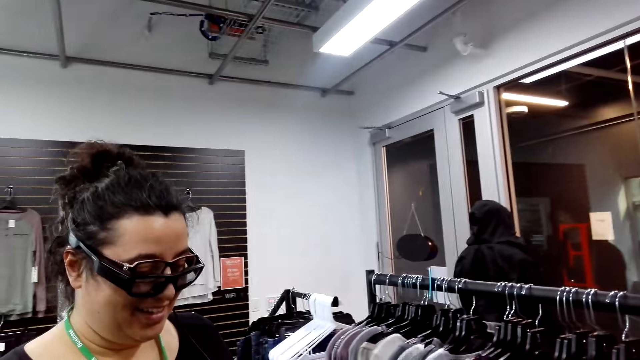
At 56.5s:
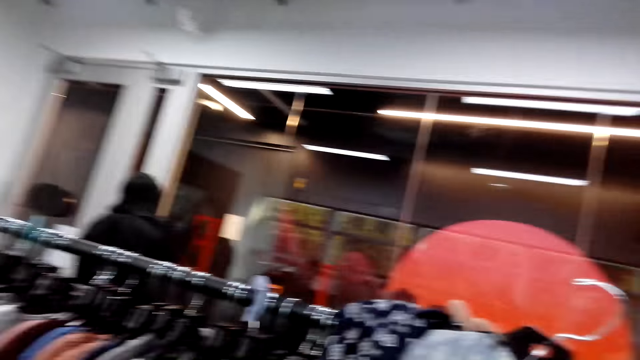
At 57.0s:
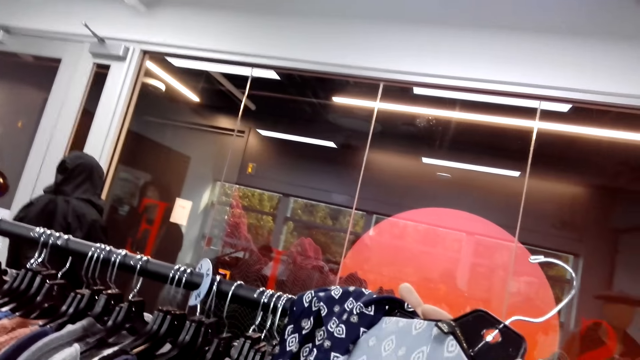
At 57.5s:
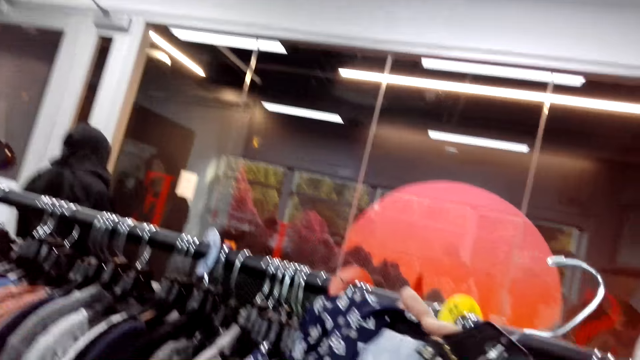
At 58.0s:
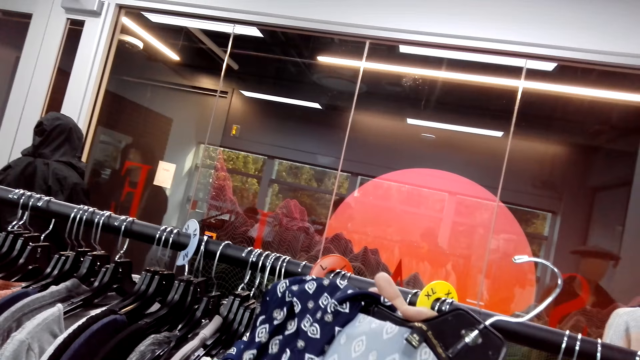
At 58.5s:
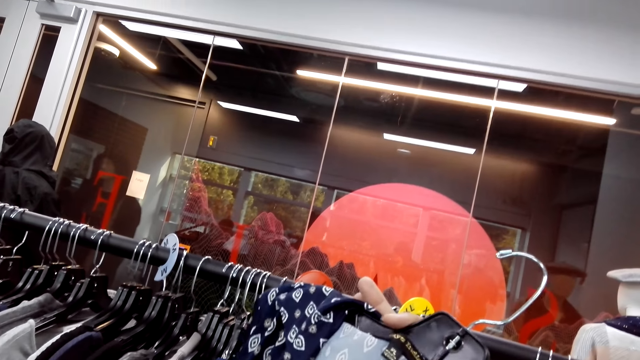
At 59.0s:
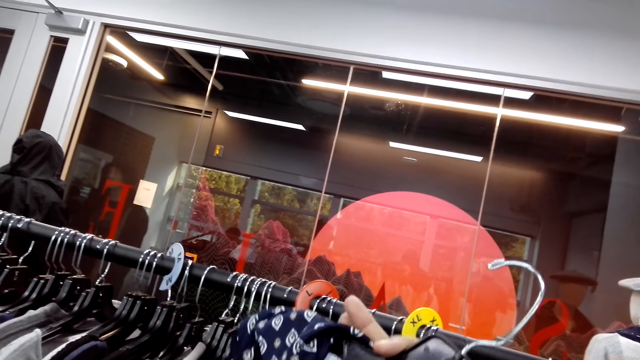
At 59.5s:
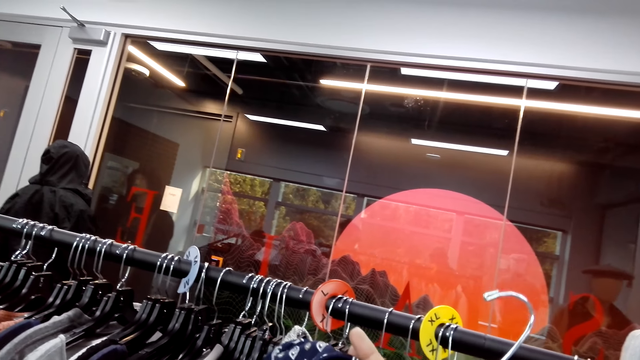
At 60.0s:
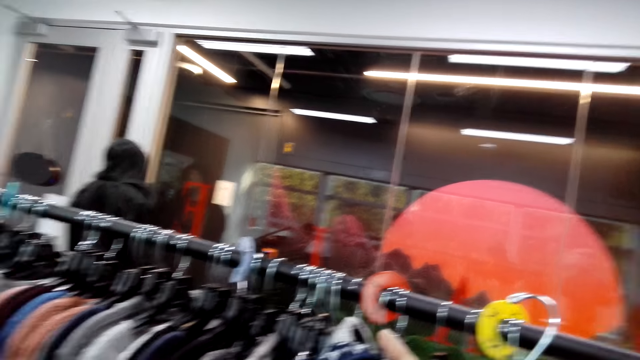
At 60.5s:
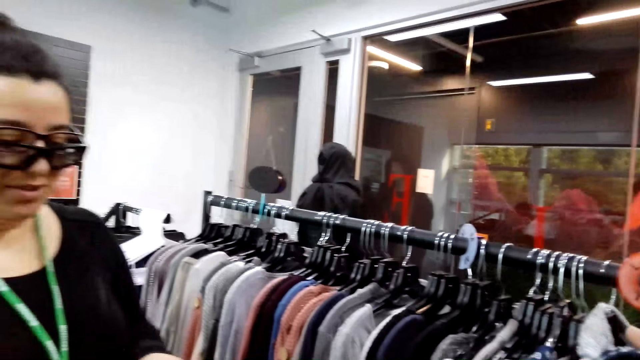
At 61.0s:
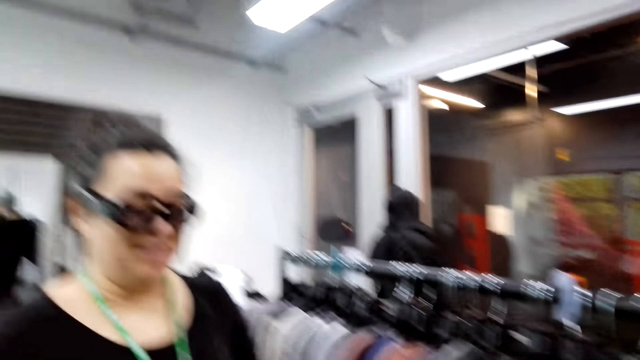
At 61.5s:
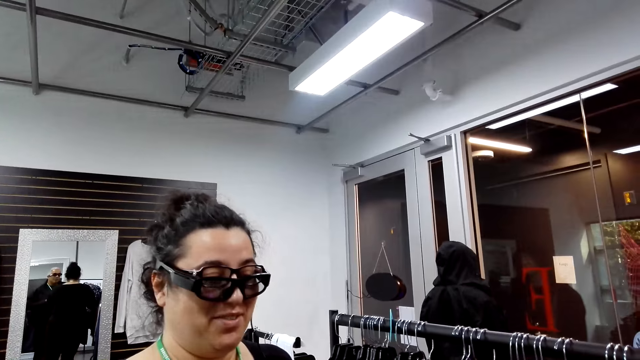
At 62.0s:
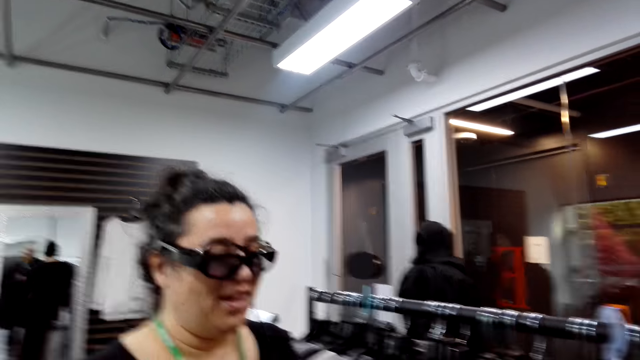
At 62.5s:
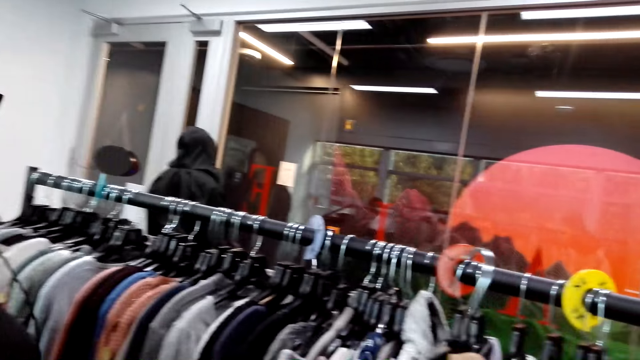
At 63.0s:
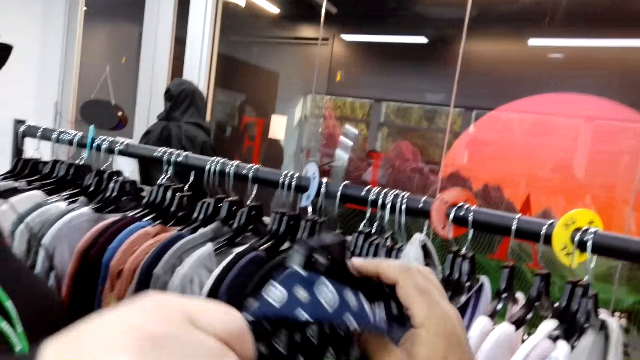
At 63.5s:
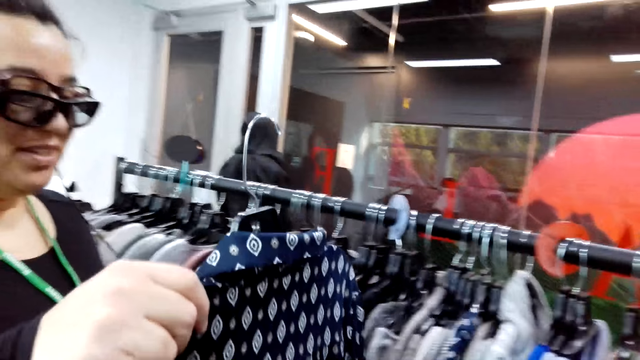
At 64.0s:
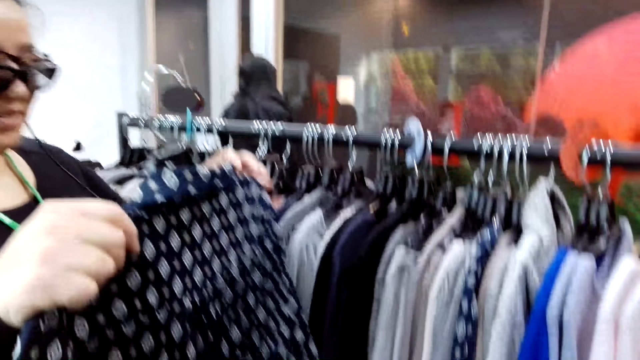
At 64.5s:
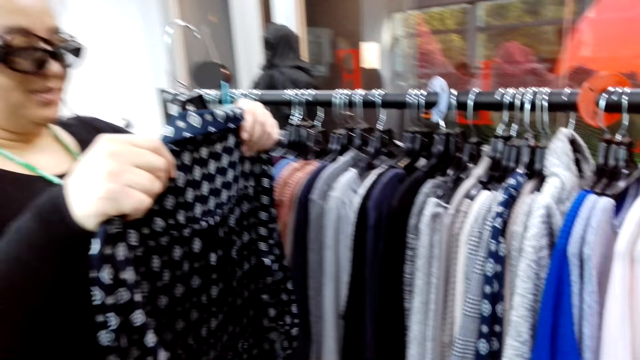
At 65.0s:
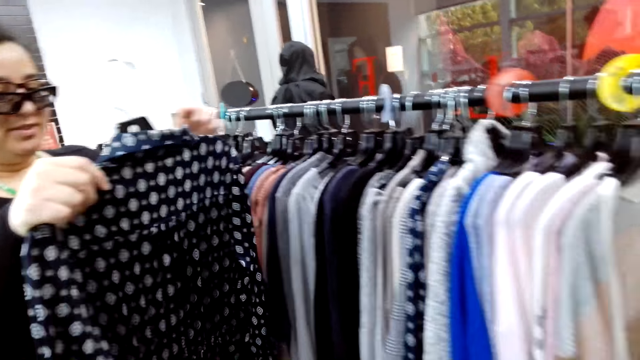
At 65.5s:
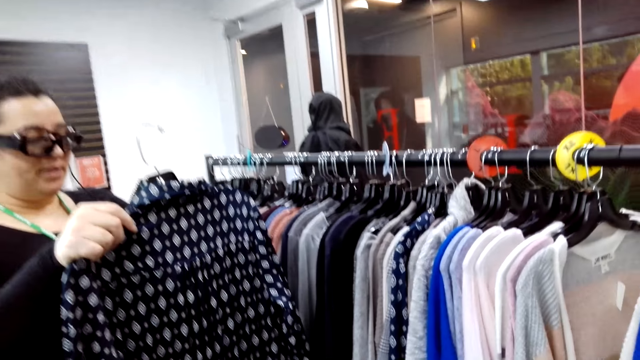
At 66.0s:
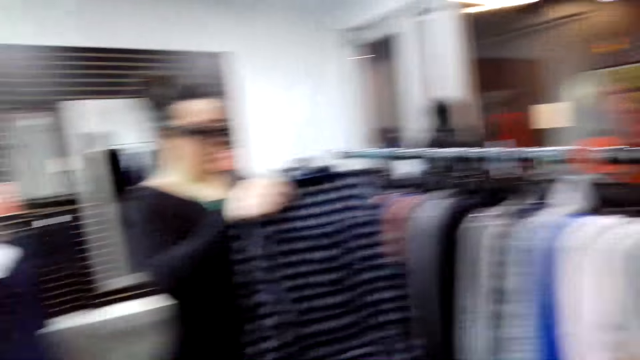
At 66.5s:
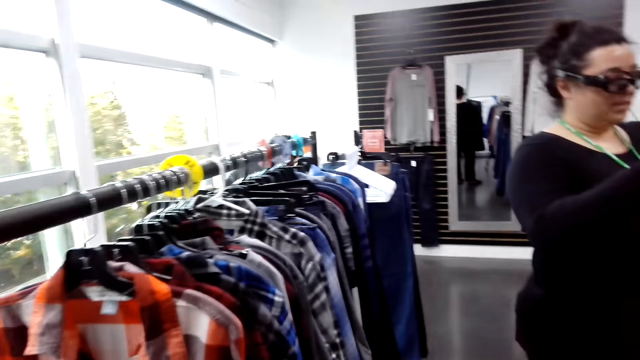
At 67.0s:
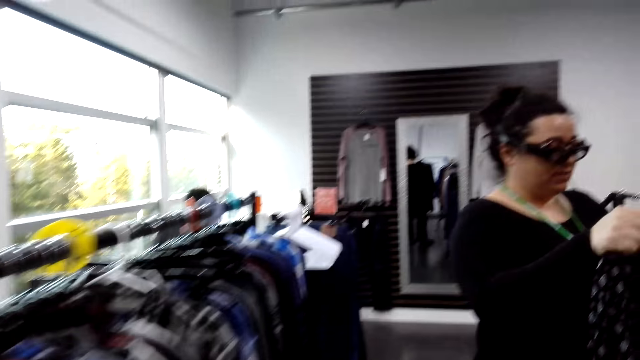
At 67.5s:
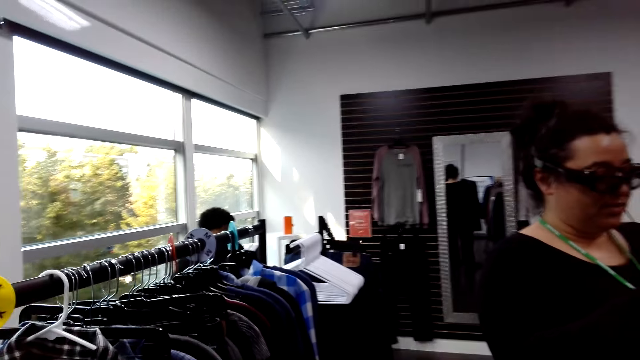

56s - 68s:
A lady talks to the camera wearer. The lady picks the clothing from the camera wearer. The lady moves the cloth. The lady holds the clothing with the left hand.

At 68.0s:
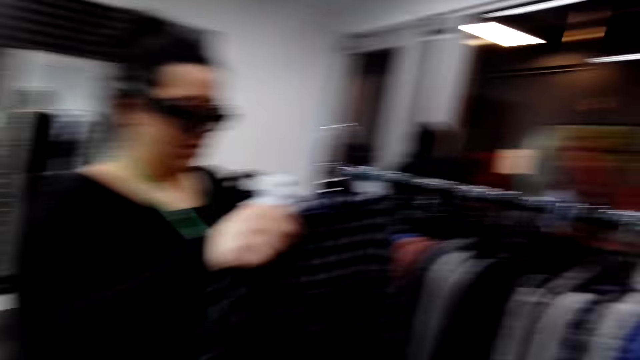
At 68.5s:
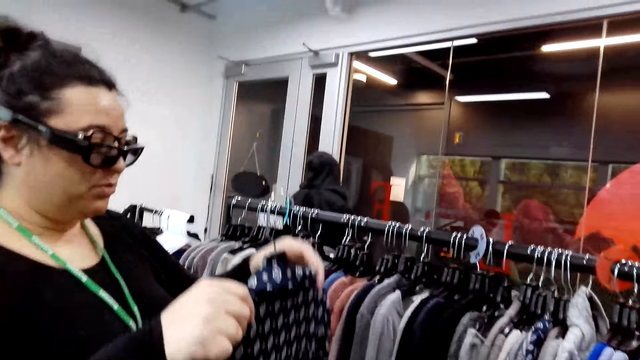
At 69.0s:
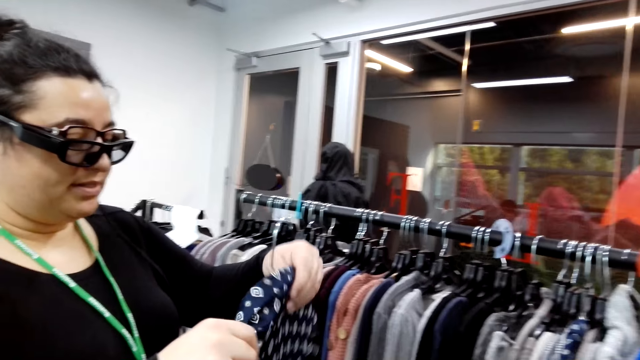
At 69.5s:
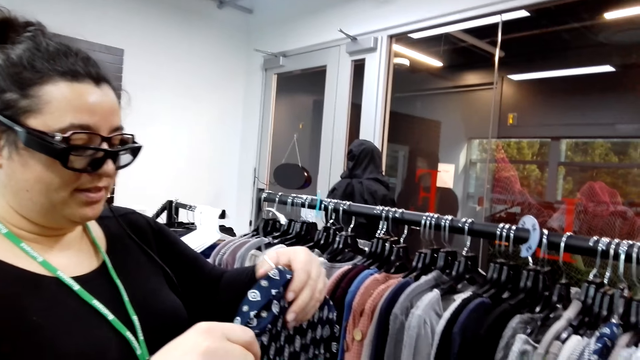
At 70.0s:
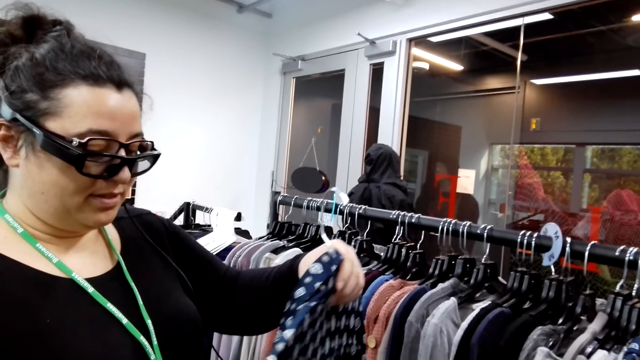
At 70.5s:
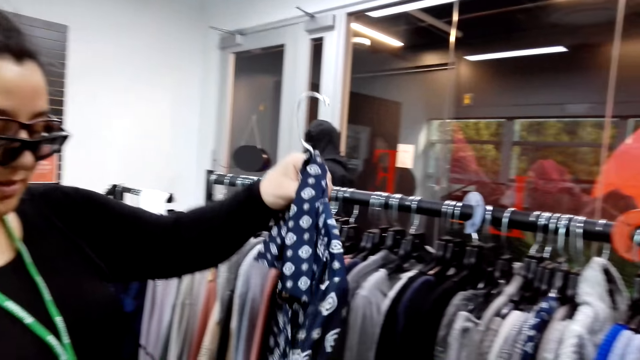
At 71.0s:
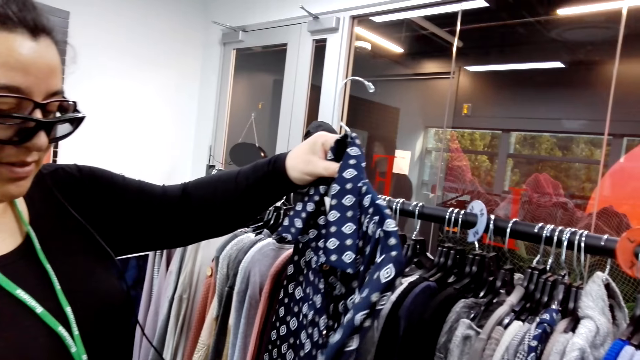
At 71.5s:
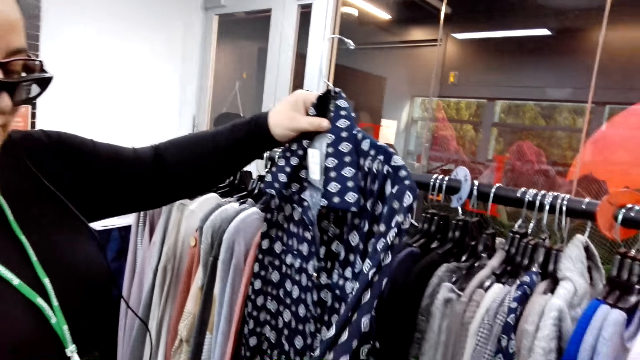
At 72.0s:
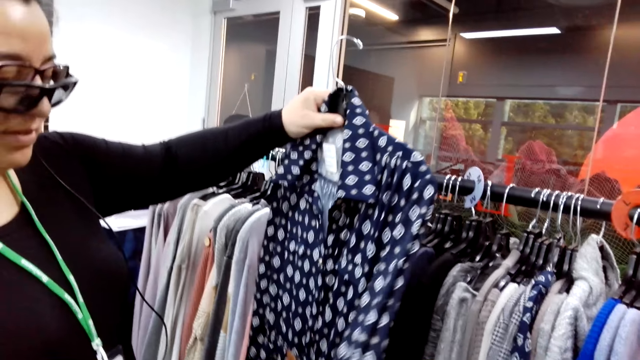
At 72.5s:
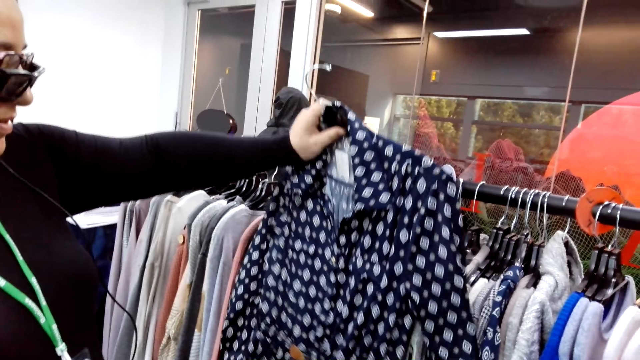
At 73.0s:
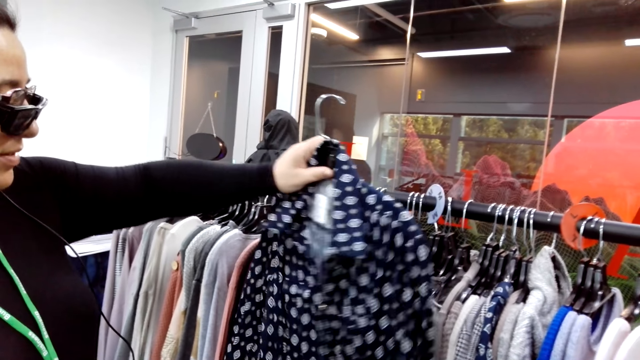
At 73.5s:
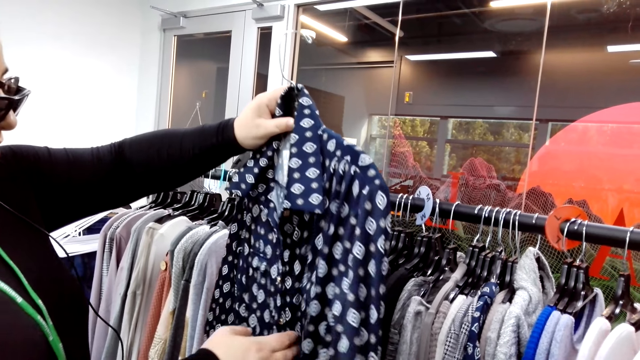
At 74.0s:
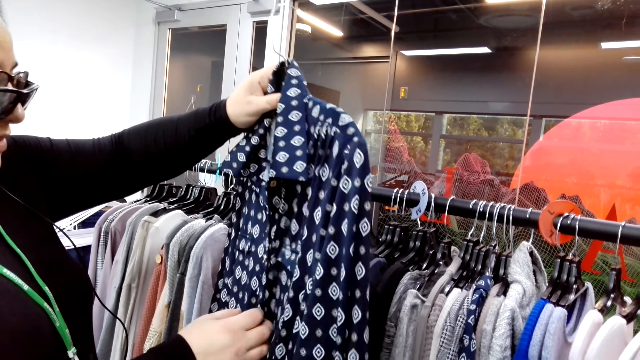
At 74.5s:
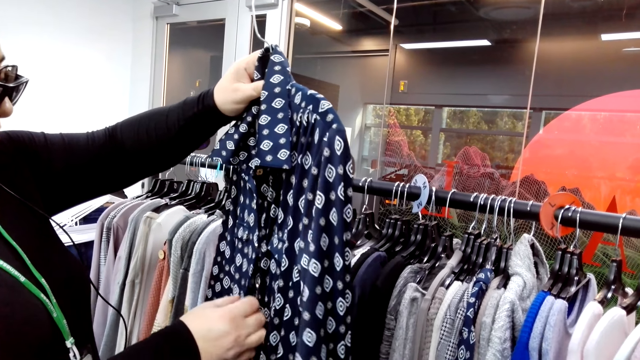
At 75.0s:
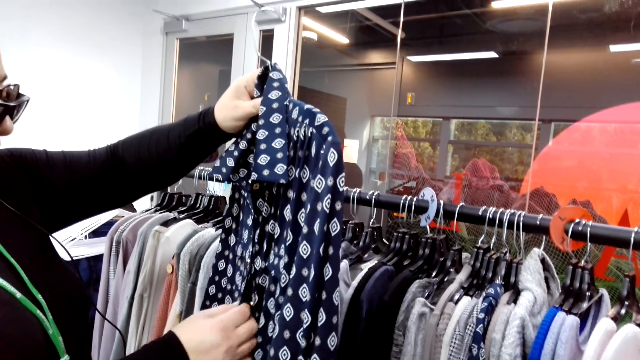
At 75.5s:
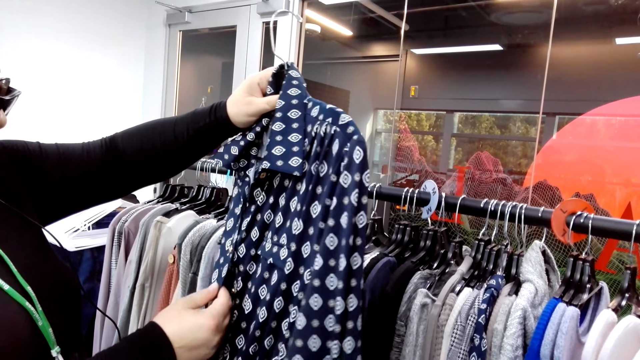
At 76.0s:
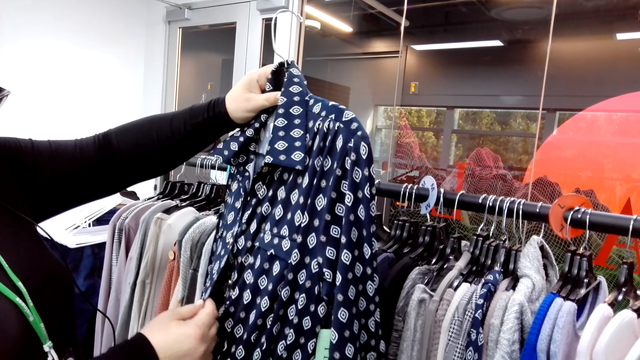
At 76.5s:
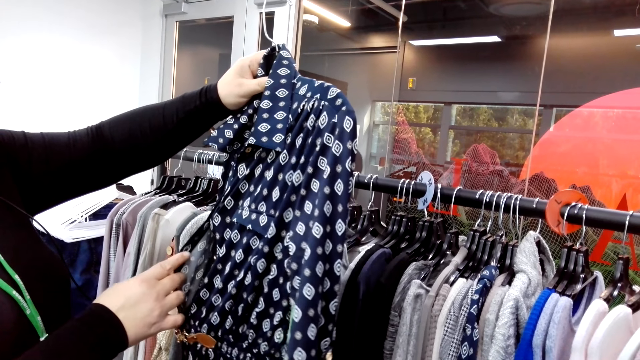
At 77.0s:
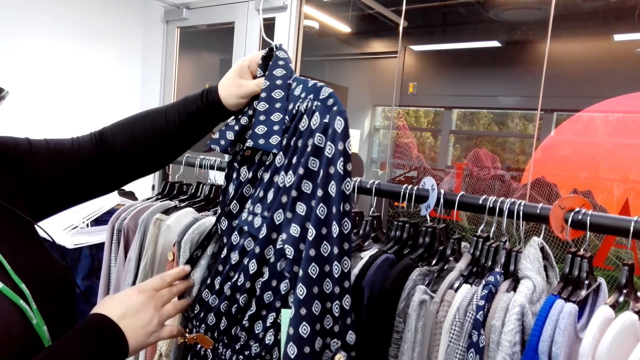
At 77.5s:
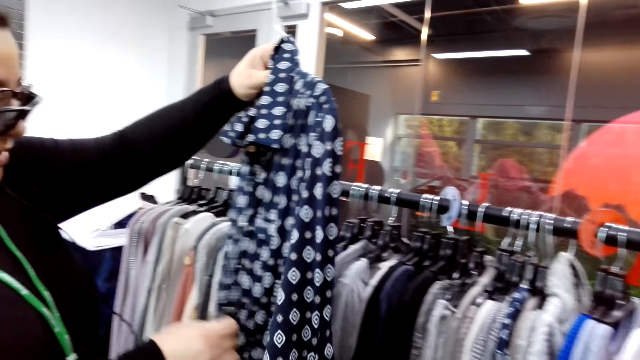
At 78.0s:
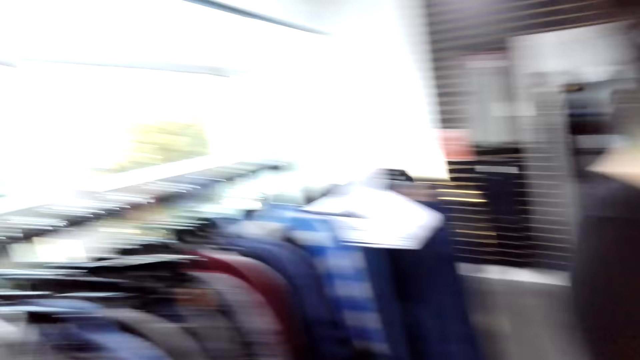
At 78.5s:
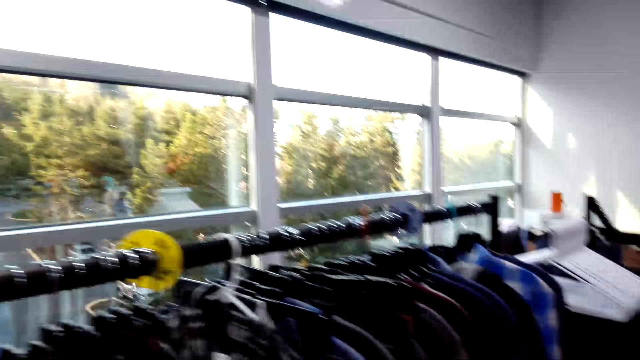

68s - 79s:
A lady holds the clothing with the left hand. The lady looks at the clothing.
